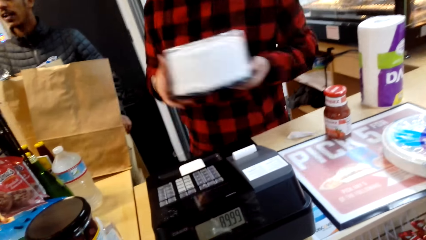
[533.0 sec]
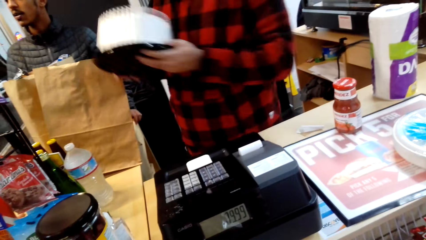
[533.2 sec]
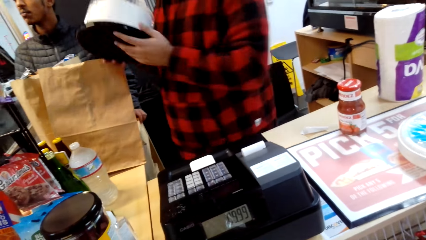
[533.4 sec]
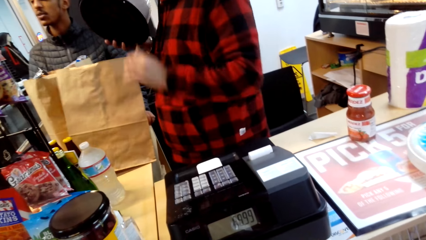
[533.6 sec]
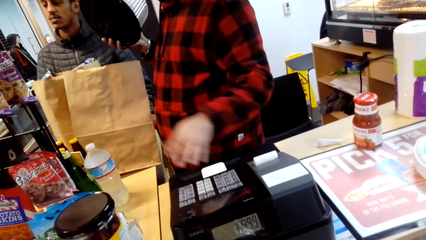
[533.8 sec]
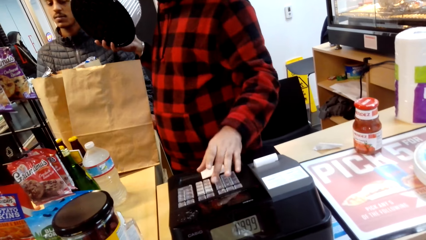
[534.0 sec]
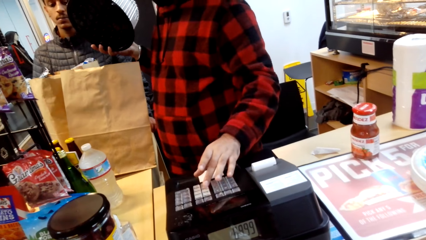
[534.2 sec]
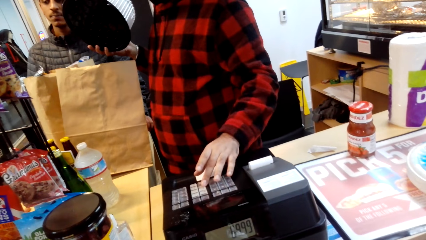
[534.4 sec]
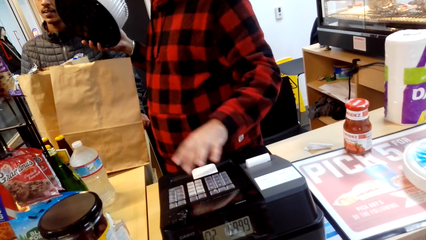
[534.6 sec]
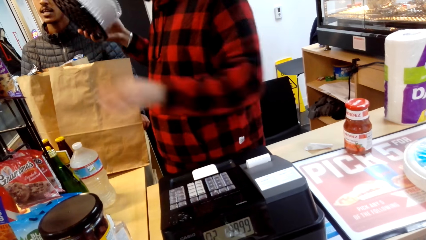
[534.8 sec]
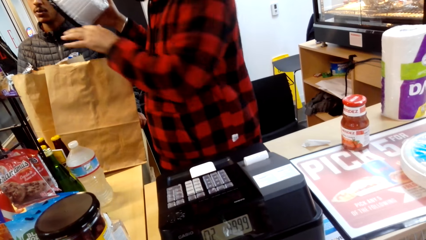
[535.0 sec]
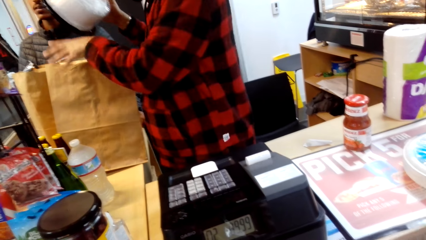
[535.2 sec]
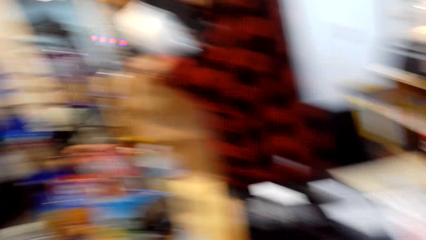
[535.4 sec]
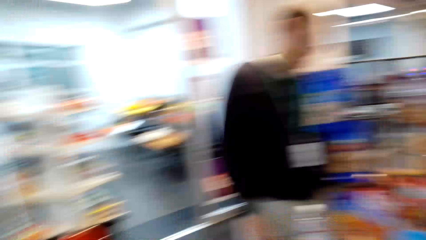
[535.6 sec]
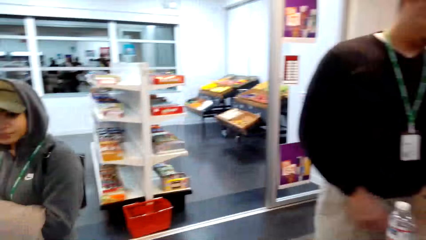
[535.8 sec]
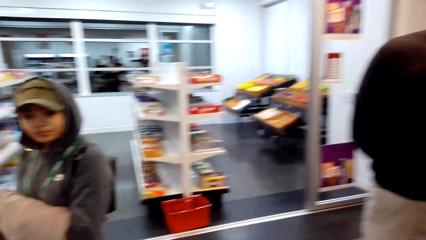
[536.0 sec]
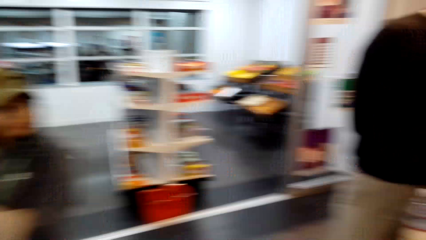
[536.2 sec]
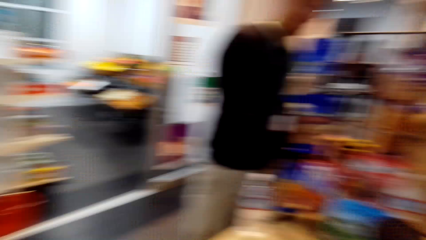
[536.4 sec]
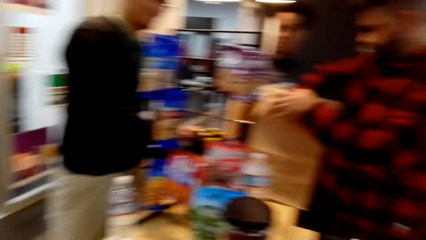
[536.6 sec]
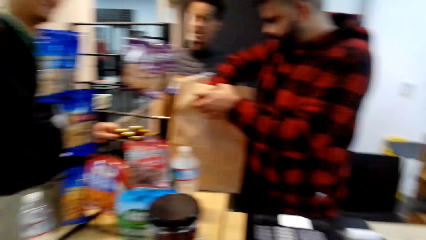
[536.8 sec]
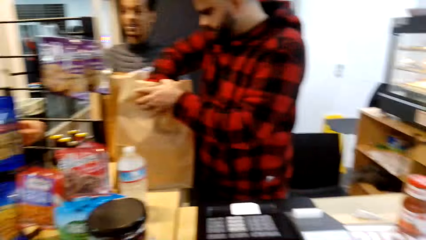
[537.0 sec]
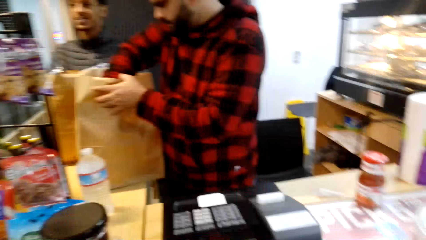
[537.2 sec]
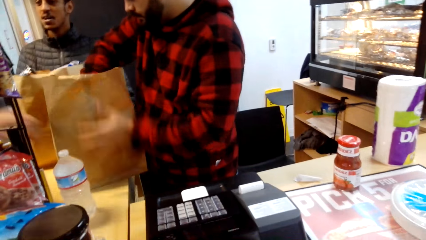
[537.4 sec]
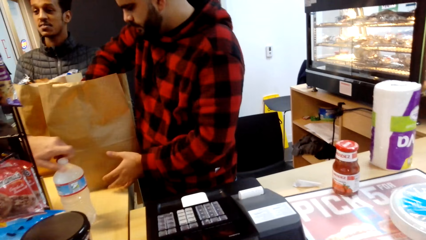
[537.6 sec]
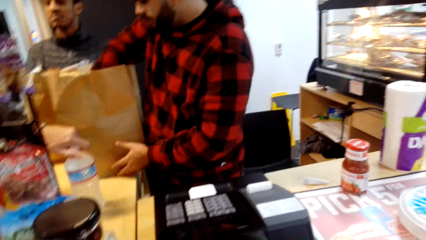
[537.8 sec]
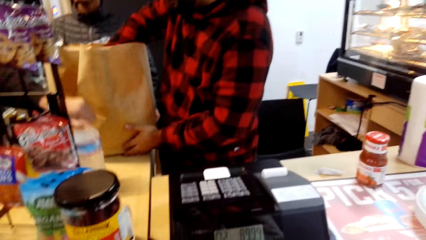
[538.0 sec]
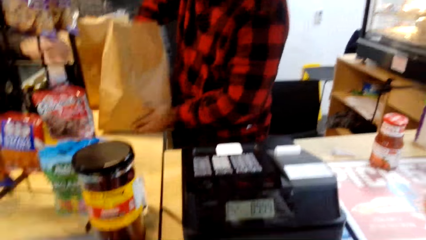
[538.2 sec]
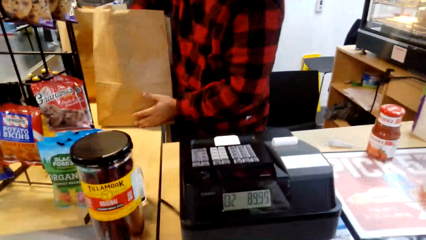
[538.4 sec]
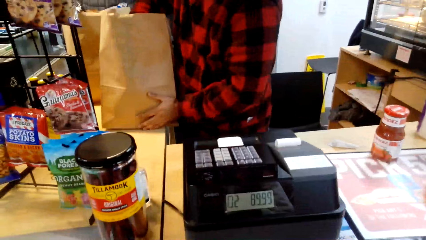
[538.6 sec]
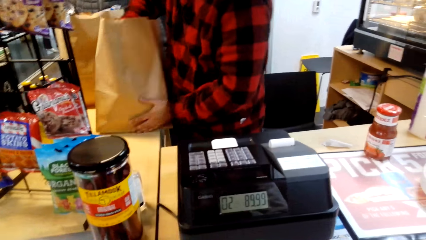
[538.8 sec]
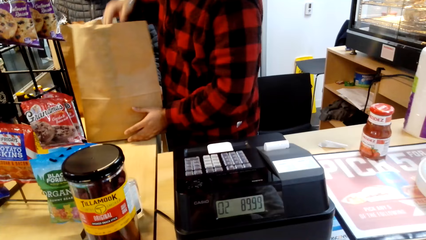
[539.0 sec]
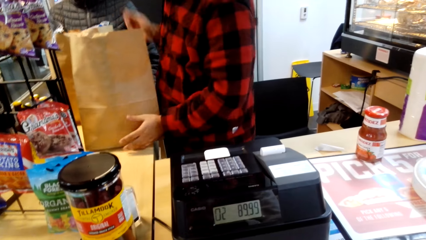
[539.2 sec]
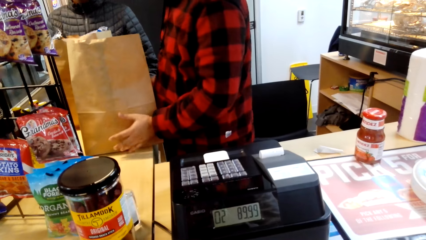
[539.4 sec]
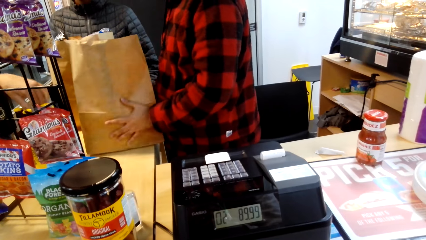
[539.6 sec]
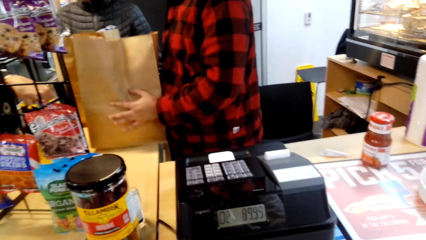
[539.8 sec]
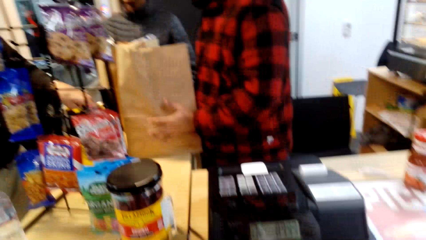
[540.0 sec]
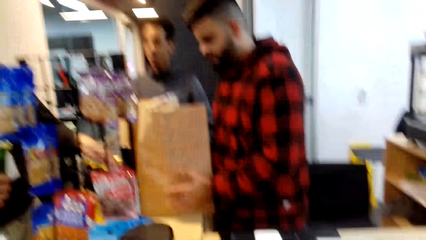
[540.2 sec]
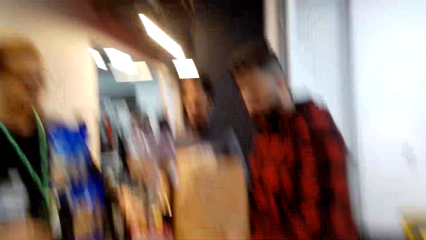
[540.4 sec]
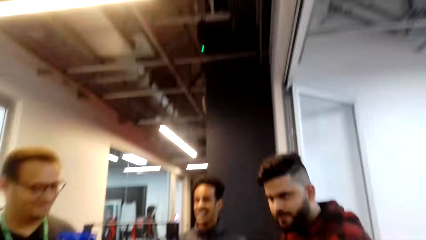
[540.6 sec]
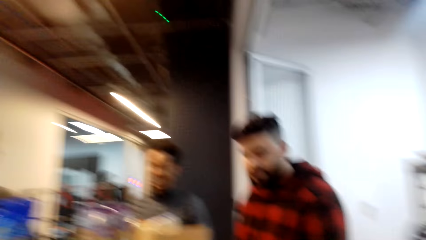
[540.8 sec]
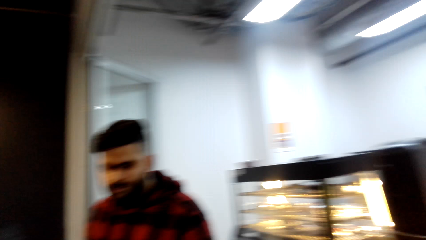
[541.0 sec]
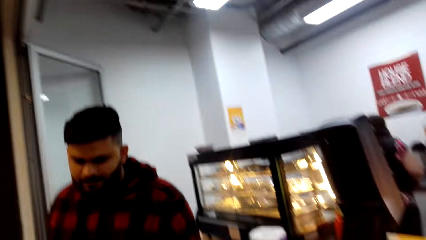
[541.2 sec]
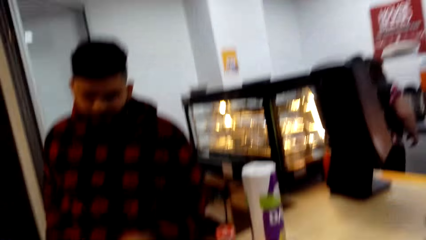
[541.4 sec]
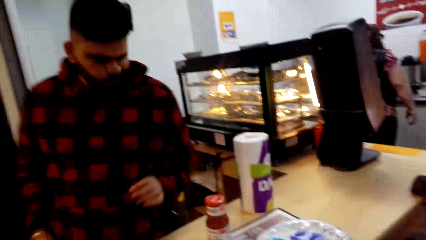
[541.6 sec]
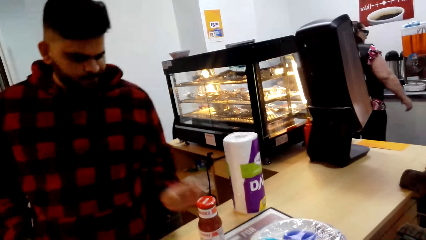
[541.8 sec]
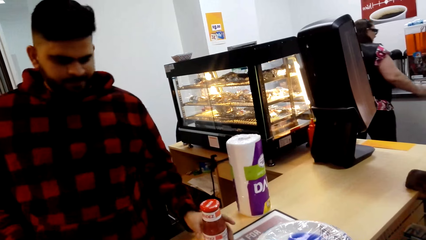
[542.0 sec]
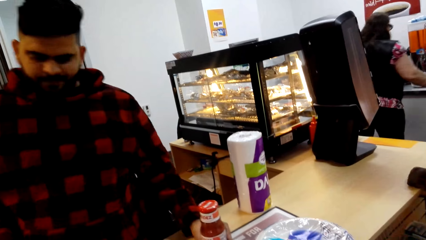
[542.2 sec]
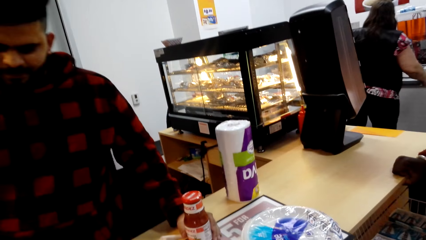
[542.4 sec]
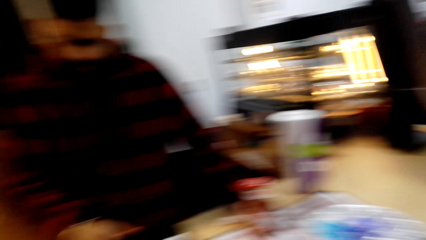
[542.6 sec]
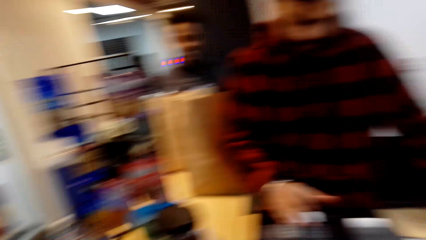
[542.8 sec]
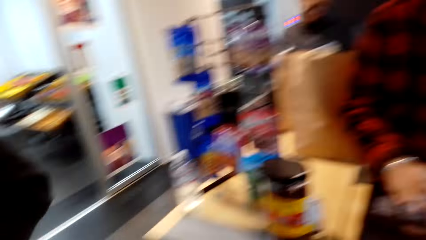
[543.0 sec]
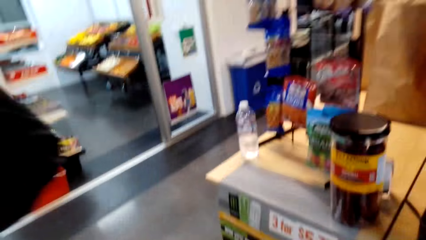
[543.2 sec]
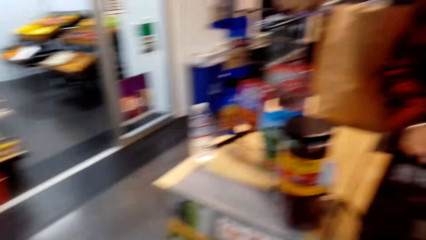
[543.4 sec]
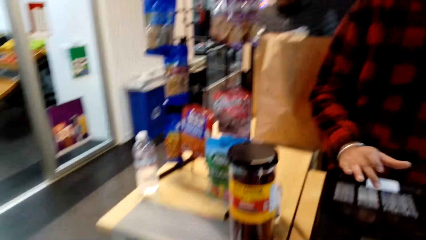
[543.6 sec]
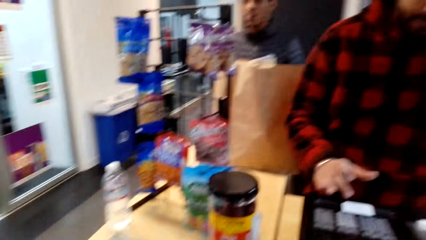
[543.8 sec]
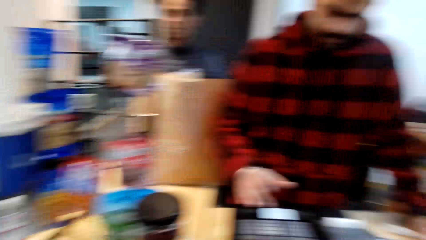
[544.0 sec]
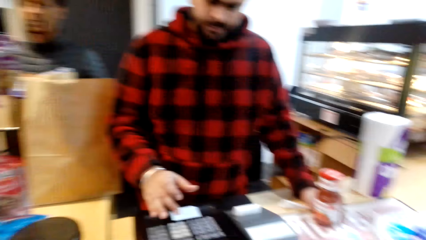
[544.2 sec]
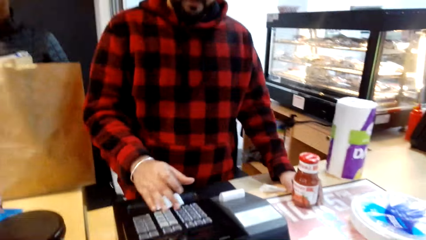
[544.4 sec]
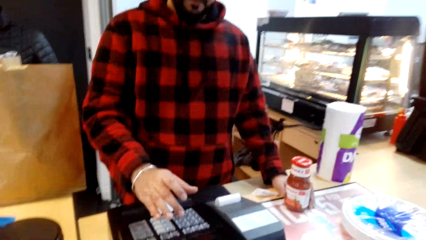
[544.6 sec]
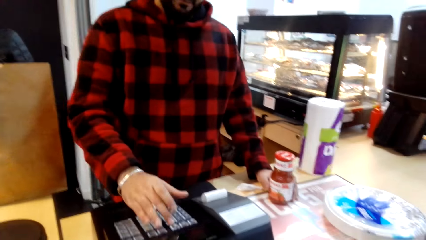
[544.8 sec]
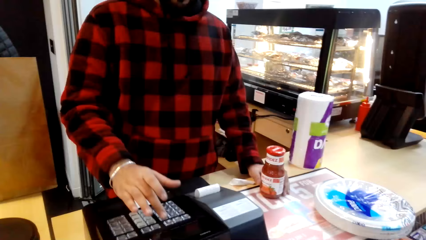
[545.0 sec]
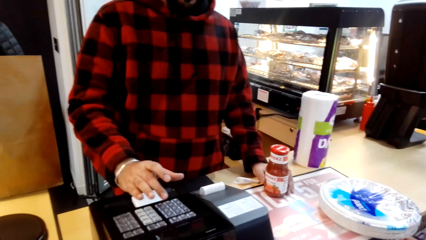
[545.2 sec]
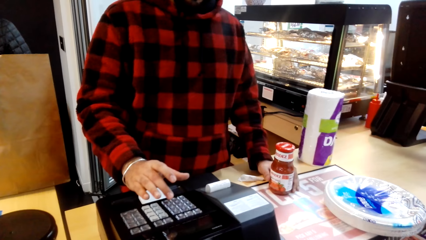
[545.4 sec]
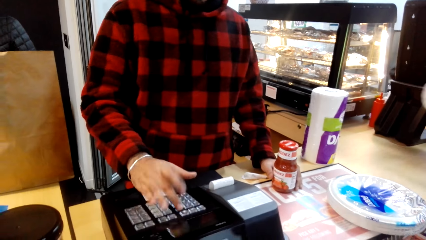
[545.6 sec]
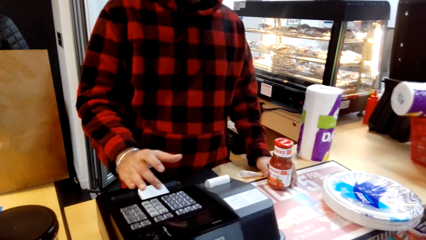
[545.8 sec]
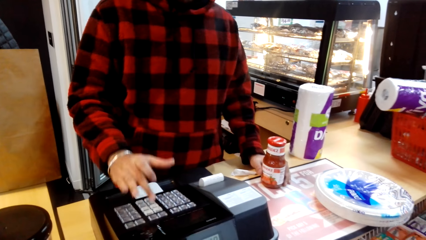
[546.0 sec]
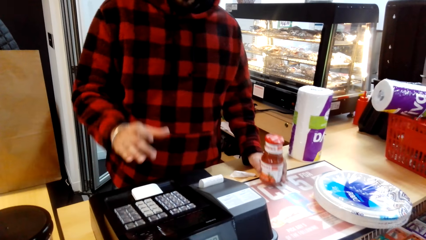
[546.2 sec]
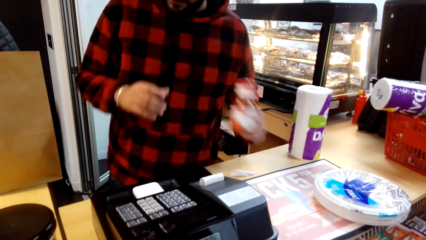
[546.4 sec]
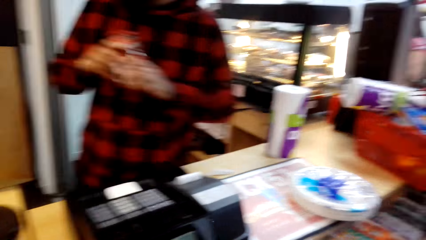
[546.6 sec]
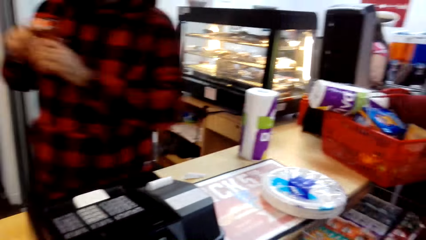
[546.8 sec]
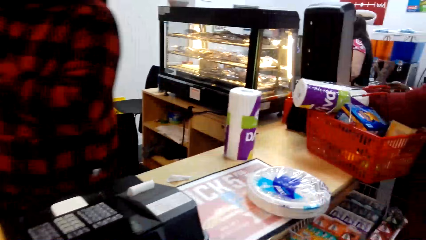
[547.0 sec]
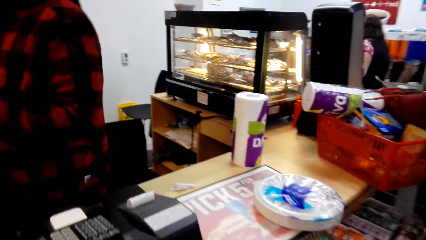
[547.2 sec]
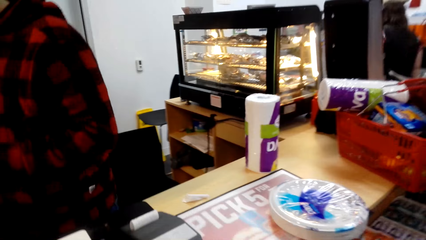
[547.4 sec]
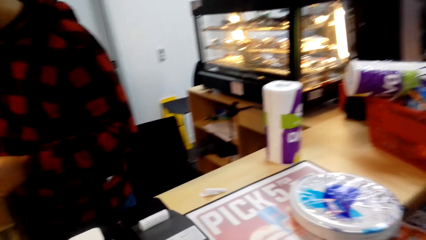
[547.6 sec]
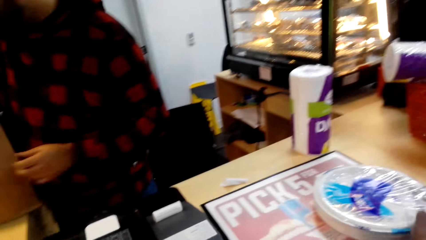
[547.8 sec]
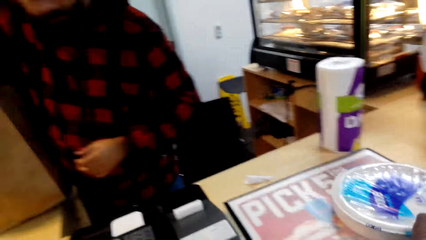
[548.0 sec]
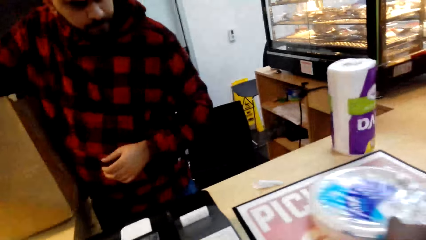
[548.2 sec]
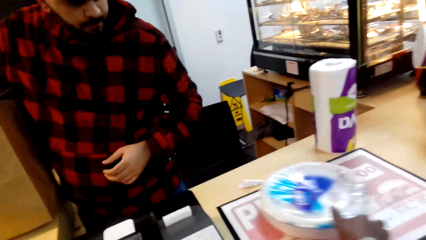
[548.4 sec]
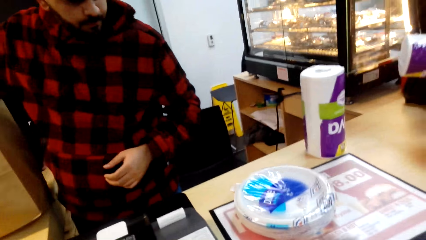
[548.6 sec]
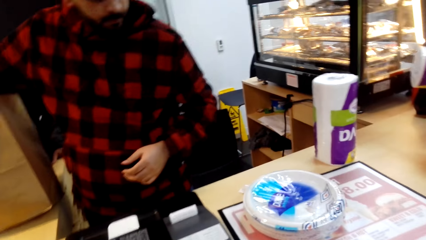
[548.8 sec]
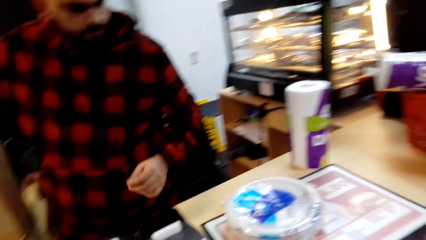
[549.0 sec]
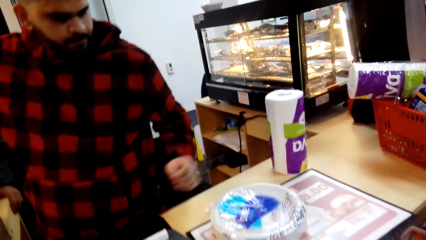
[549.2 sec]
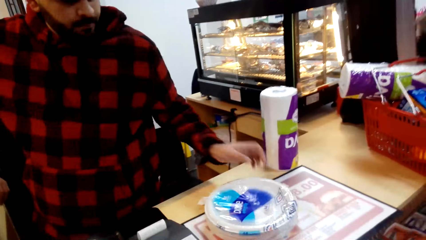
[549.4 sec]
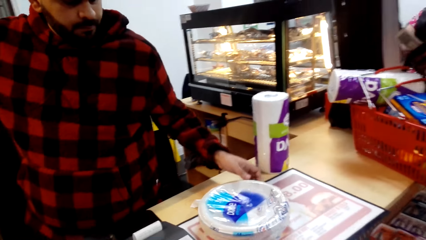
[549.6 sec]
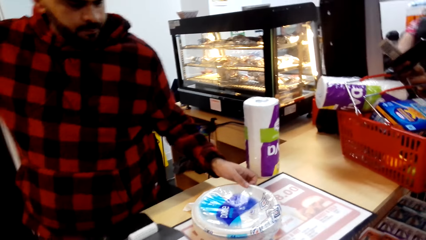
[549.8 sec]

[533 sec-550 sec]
The cashier packs the cake. The camera wearer looks around. The cashier holds a paper bag. The cashier holds a jar of sauce. The cashier presses buttons on the cash register. The cashier packs the sauce.
